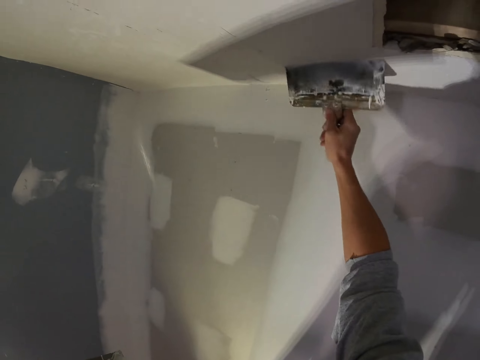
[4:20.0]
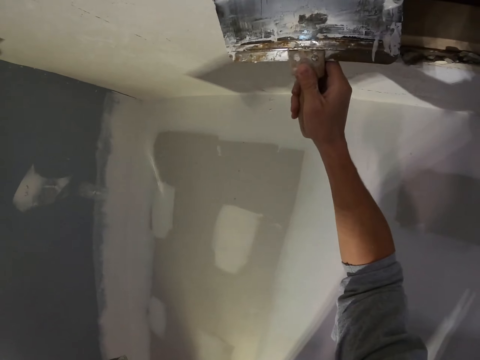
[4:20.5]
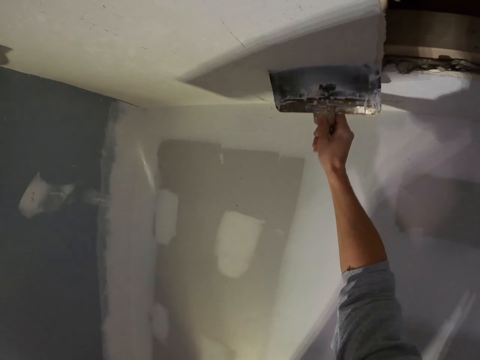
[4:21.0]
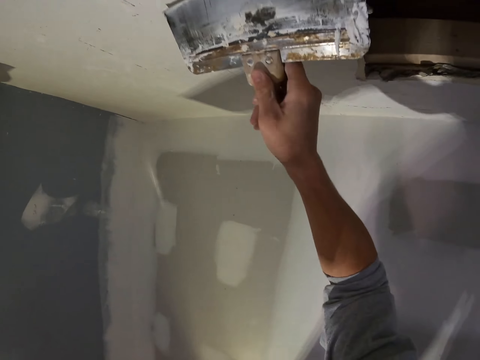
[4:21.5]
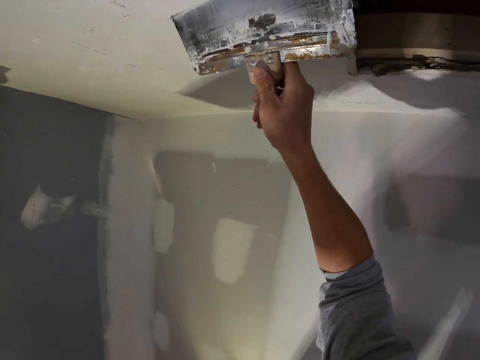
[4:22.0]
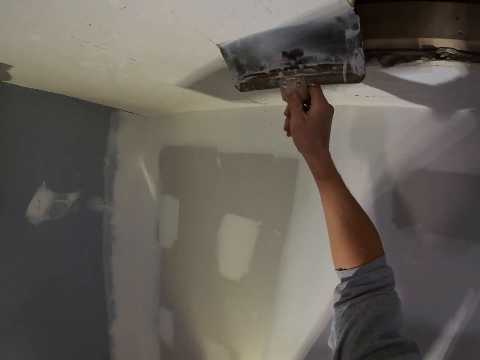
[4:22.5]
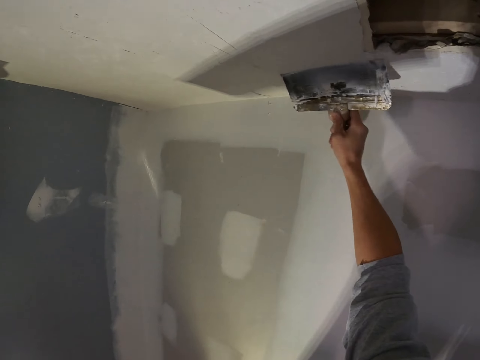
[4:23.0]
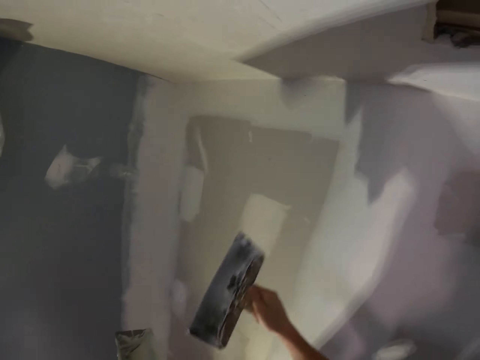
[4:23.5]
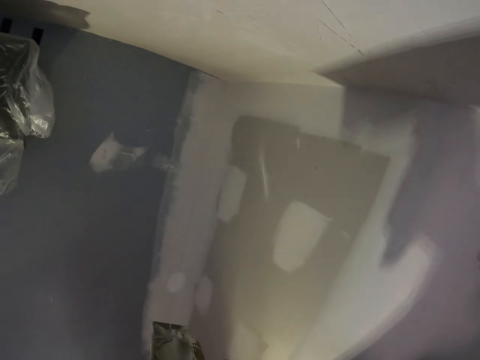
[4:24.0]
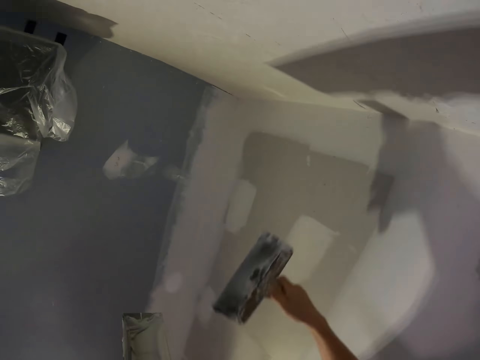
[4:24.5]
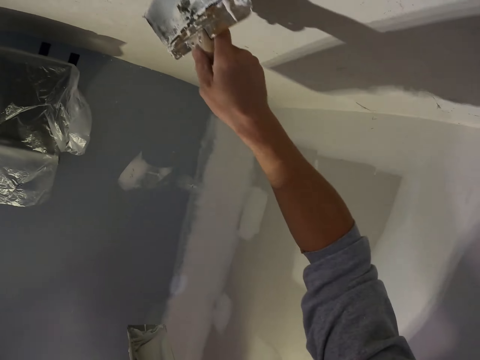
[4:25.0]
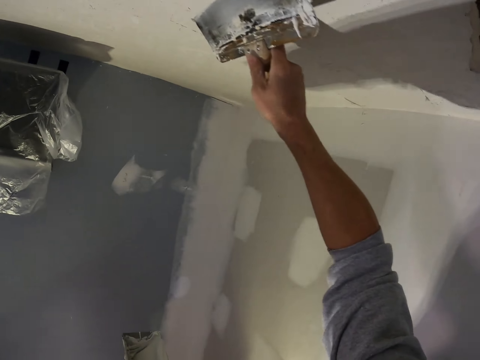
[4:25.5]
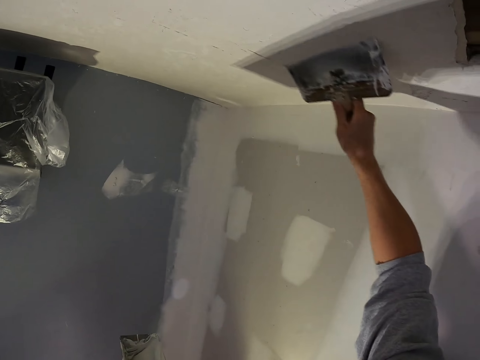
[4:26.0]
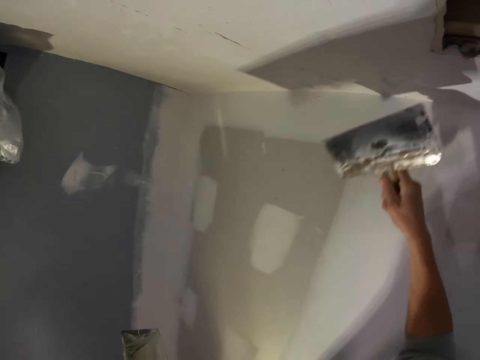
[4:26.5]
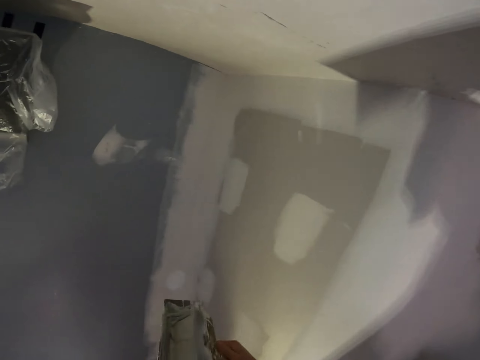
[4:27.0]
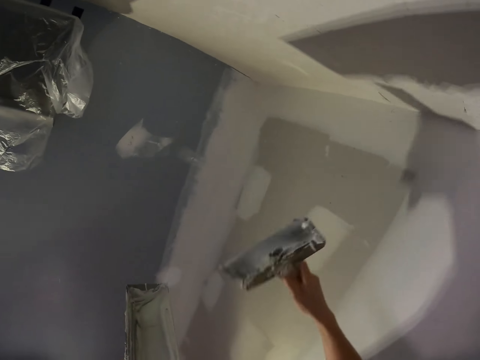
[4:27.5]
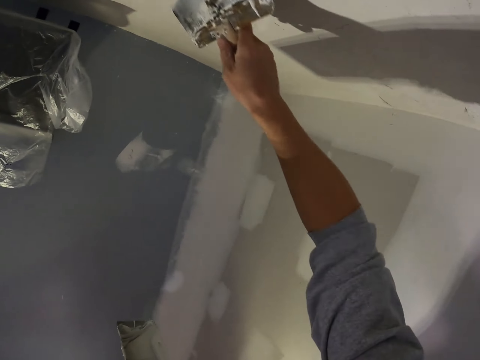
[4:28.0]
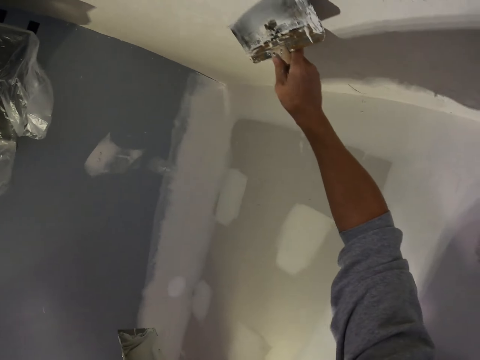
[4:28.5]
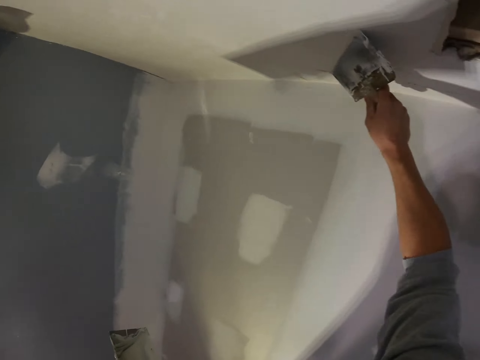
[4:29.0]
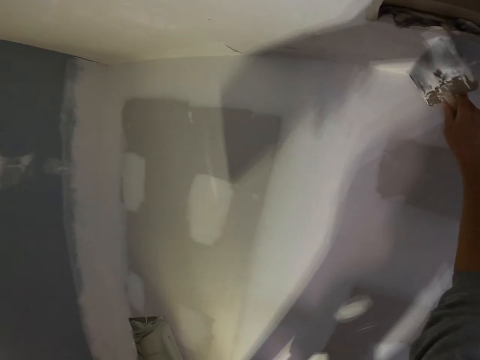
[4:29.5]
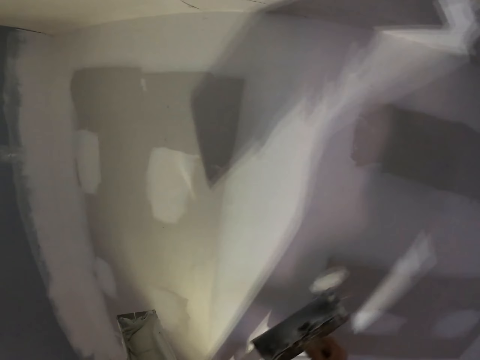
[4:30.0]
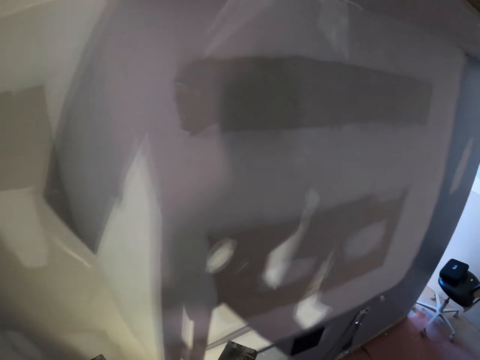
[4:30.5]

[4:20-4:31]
The camera wearer applies paint on the ceiling. They scoop paint on the paint tray. They rub the brush on the paint. They apply paint on the ceiling. They scoop paint on the paint tray. They rub the brush on the paint. They paint.

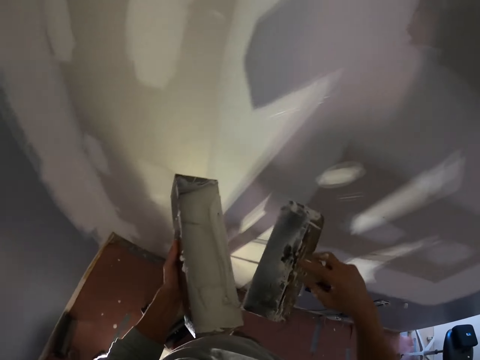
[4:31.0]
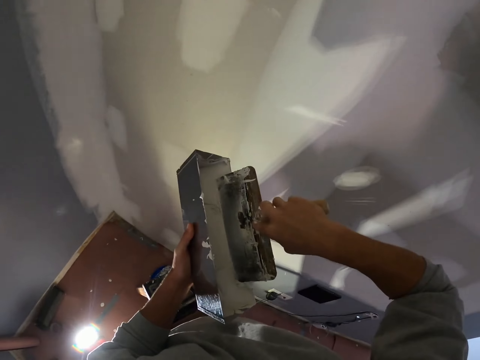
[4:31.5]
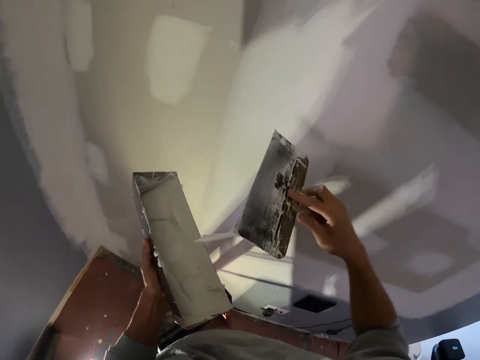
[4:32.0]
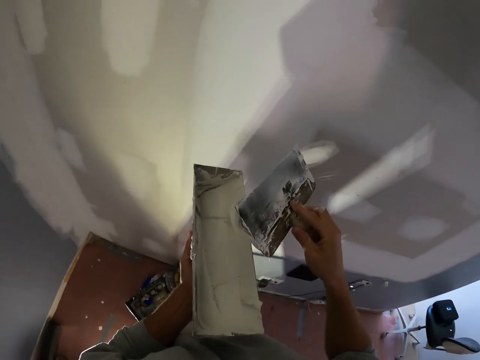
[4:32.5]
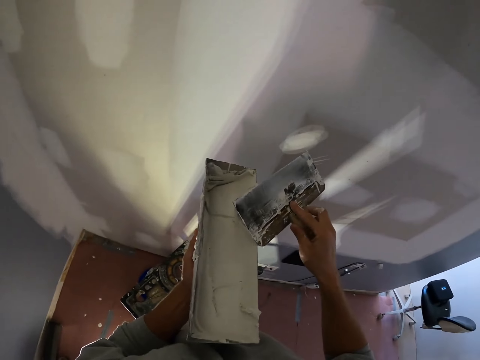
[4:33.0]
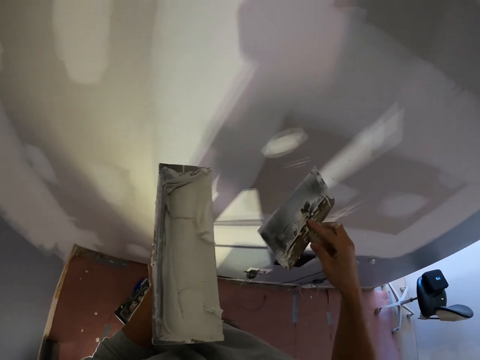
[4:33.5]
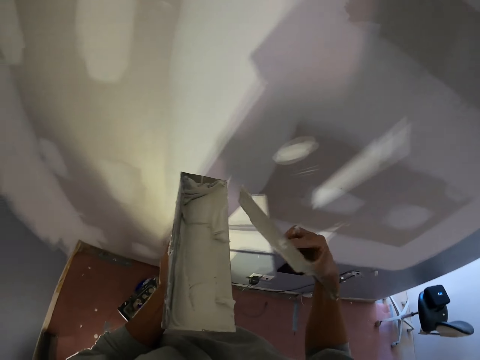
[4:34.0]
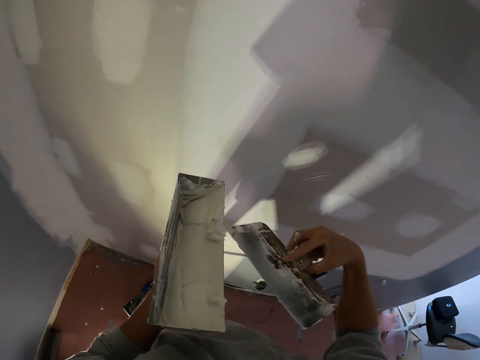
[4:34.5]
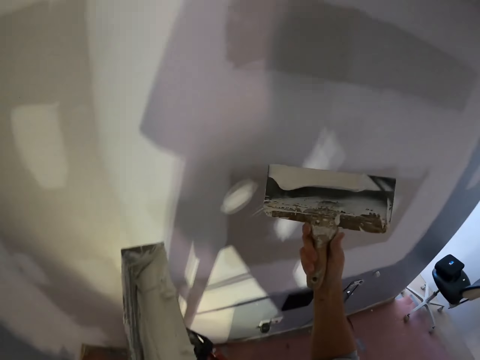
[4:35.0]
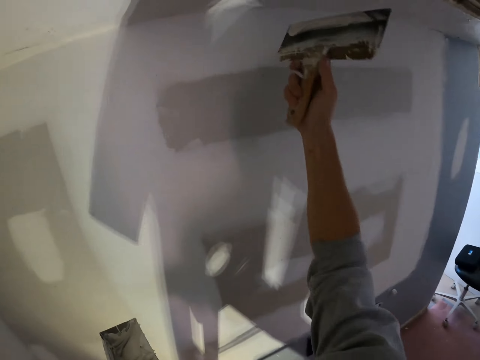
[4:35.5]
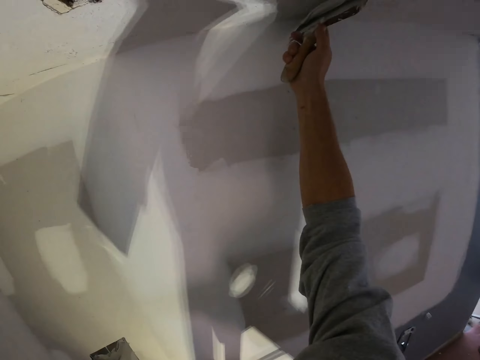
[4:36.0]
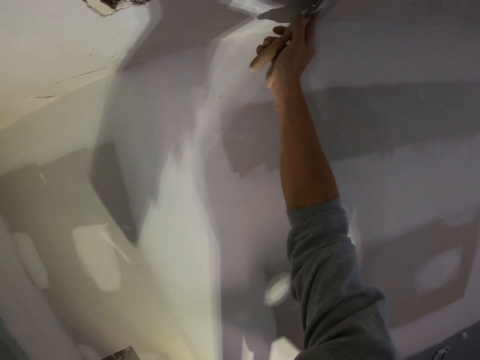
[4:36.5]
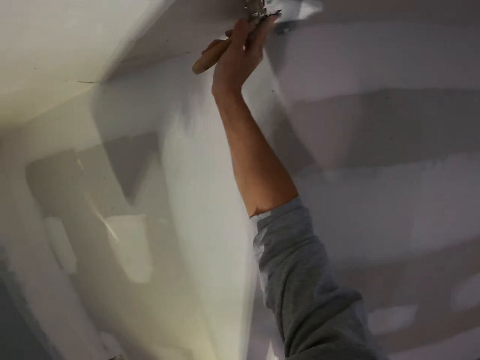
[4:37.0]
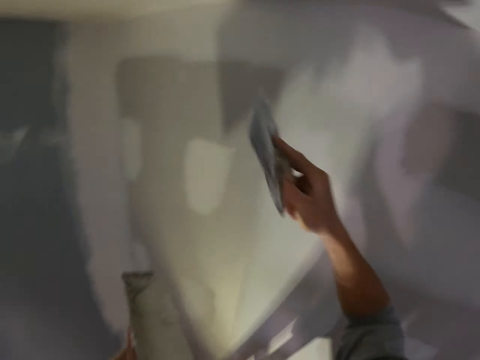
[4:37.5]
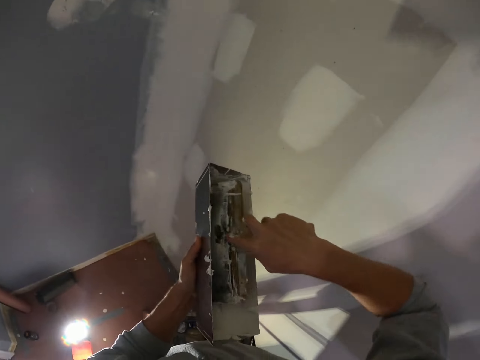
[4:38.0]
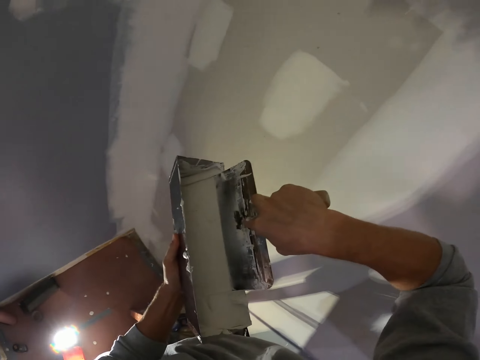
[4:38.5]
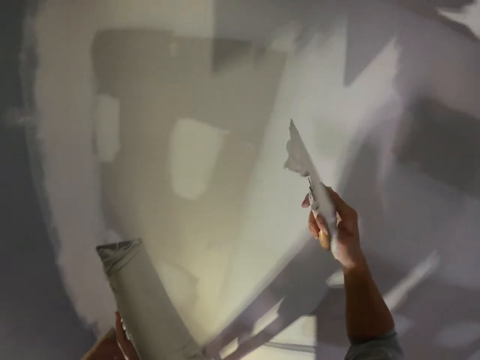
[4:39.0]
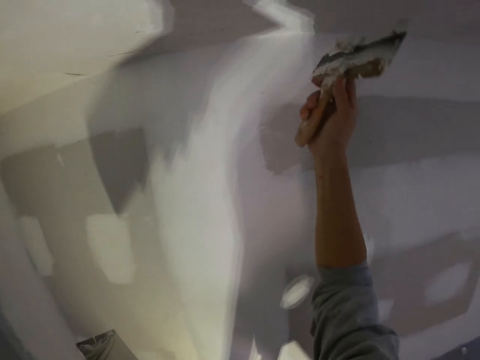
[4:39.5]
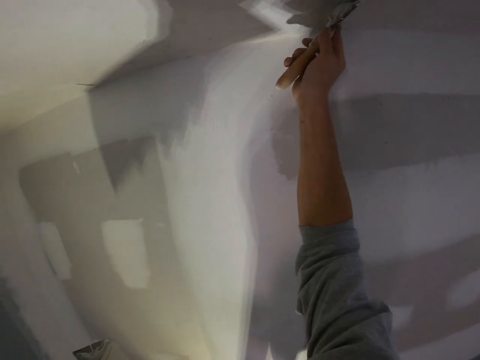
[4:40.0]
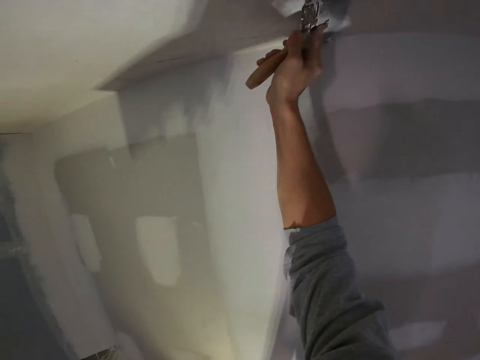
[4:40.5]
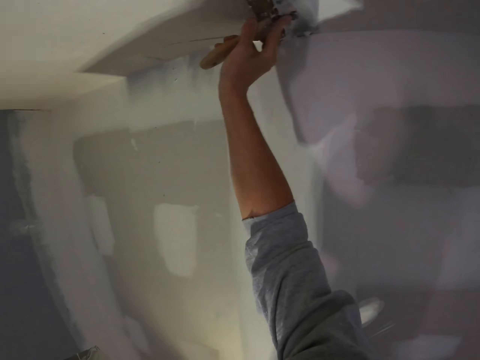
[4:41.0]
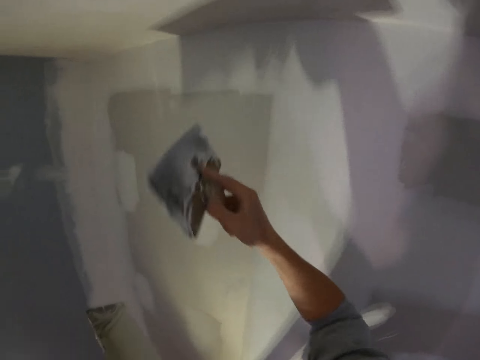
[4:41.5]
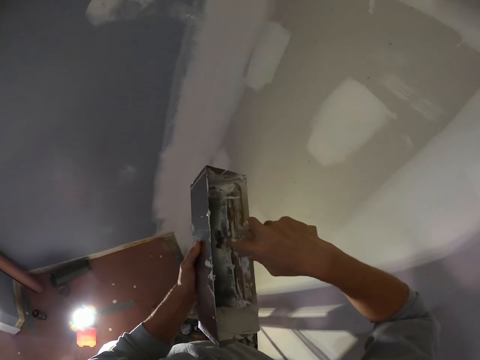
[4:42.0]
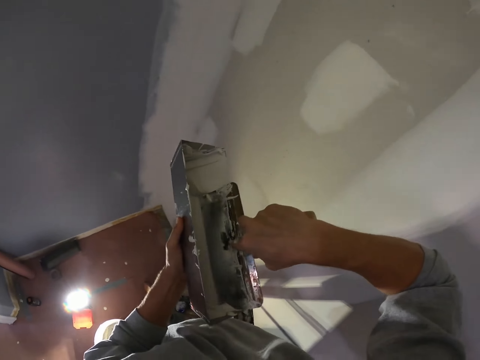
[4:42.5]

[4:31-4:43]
The camera wearer scoops paint on the paint tray. They rub the brush on the paint. They apply paint on the ceiling. They rub the brush on the paint. They scoop paint on the paint tray. They apply paint on the ceiling. They scoop paint on the paint tray. They rub the brush on the paint.

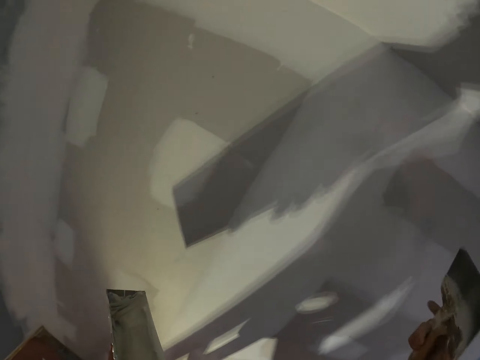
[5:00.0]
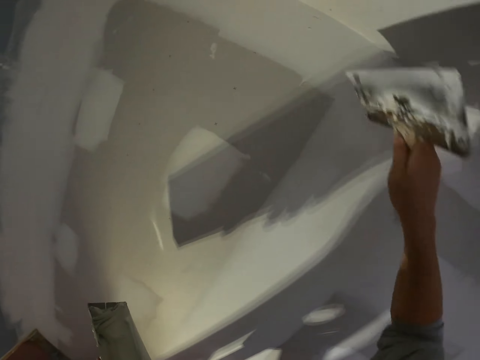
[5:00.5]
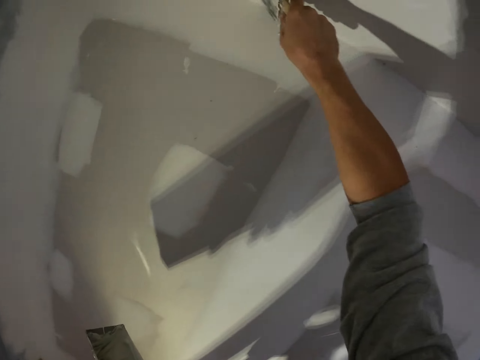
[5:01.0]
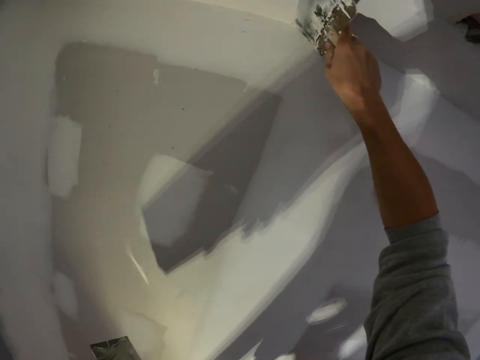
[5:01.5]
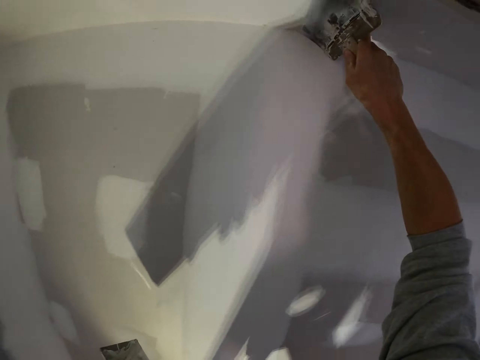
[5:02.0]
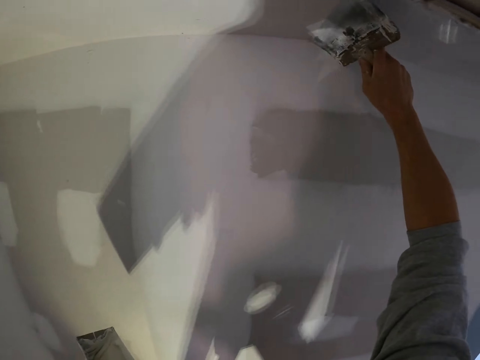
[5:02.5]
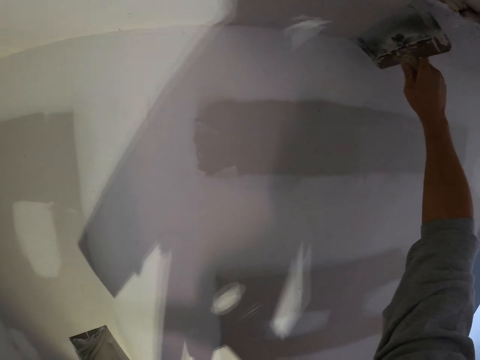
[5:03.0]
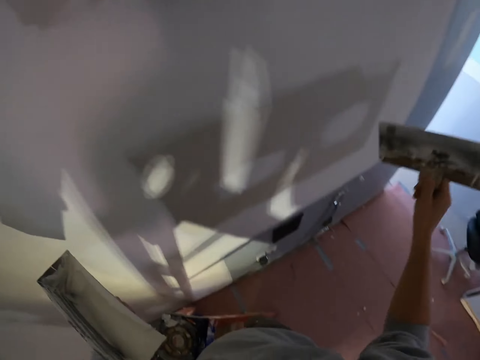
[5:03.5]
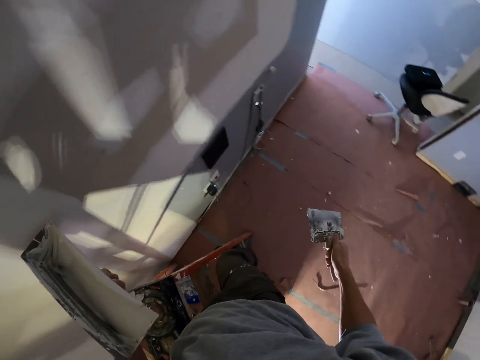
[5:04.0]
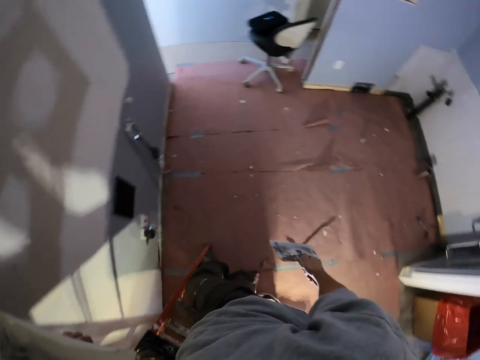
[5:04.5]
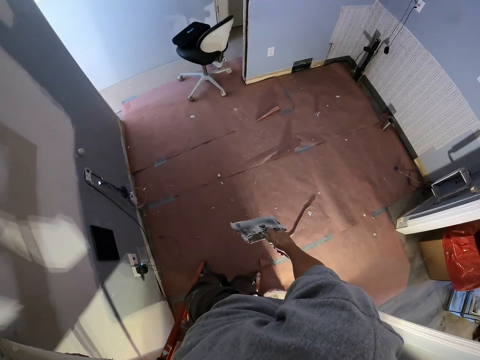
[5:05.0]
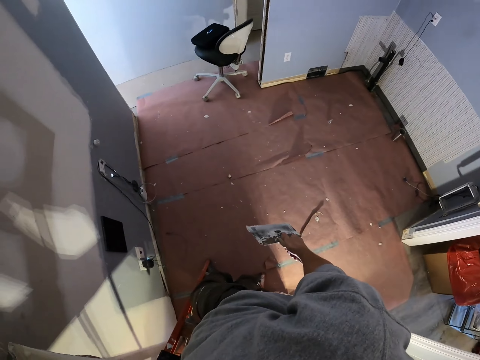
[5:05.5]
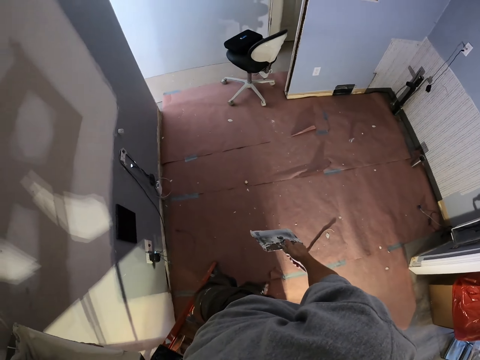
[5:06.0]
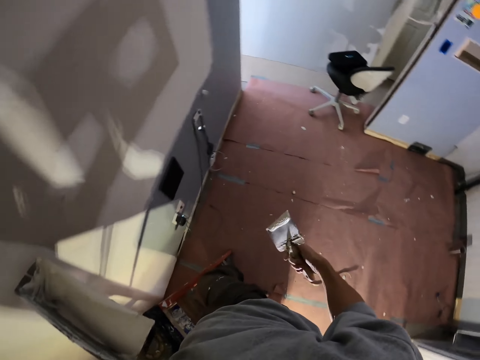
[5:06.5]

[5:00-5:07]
The camera wearer spreads putty on the ceiling with the scraper. They stare at the floor and look around.
